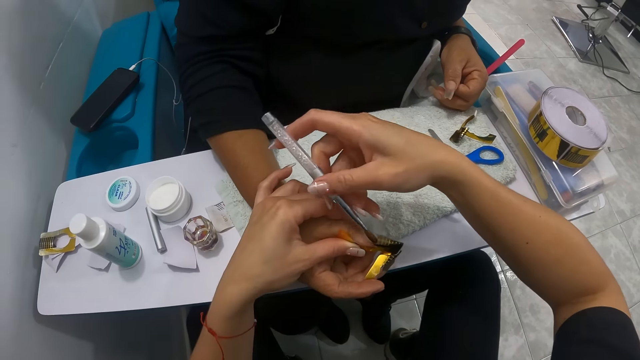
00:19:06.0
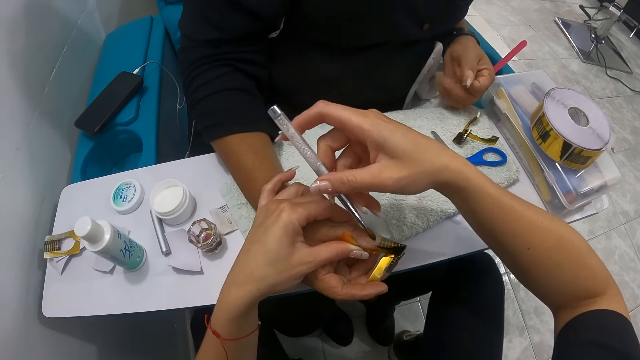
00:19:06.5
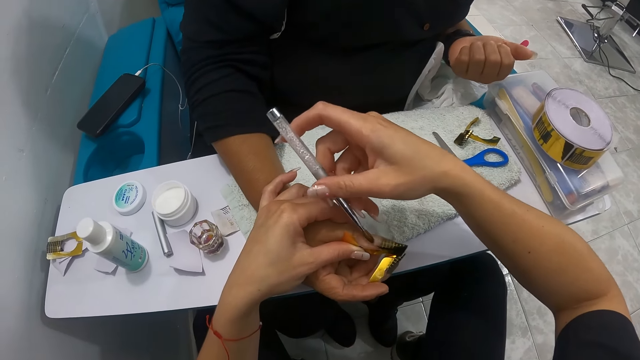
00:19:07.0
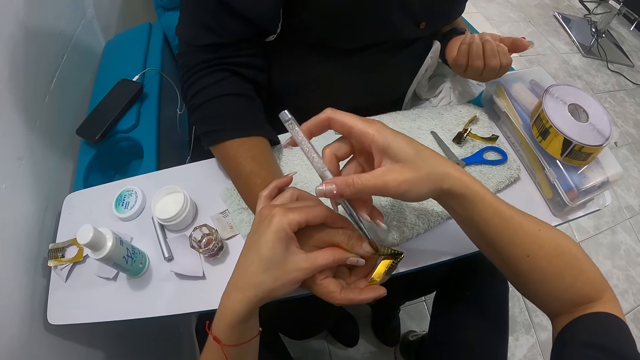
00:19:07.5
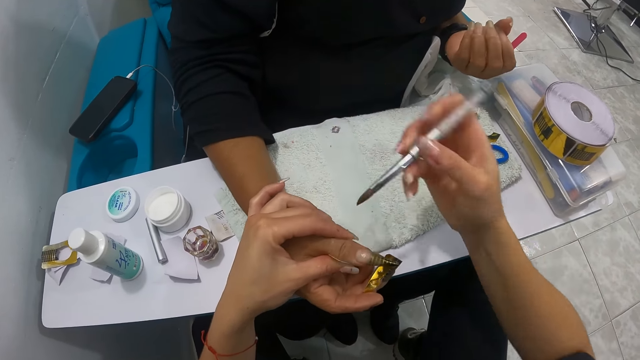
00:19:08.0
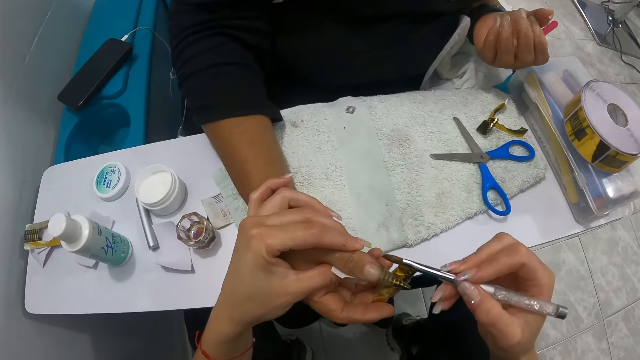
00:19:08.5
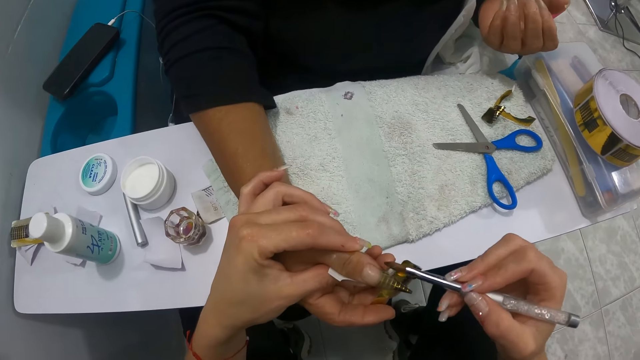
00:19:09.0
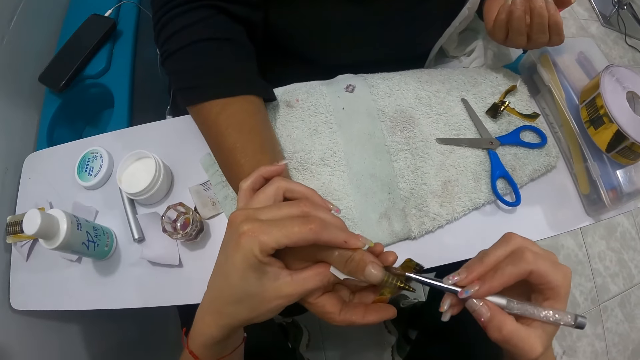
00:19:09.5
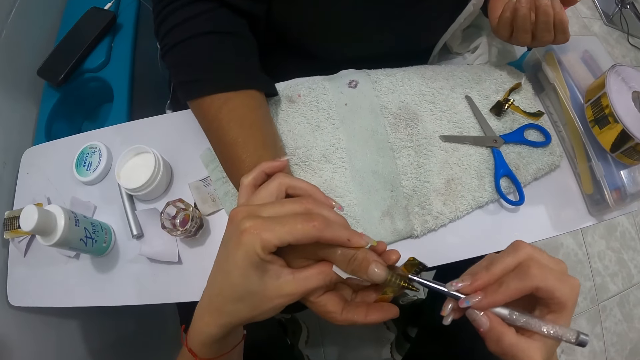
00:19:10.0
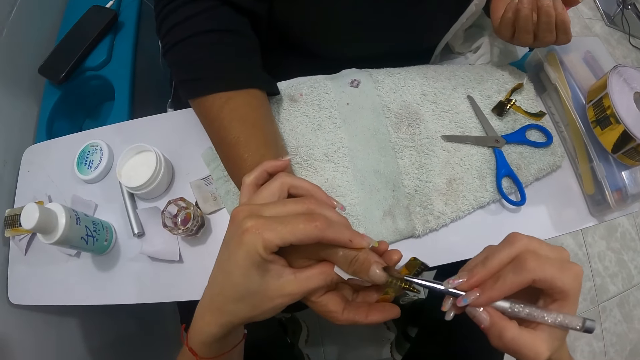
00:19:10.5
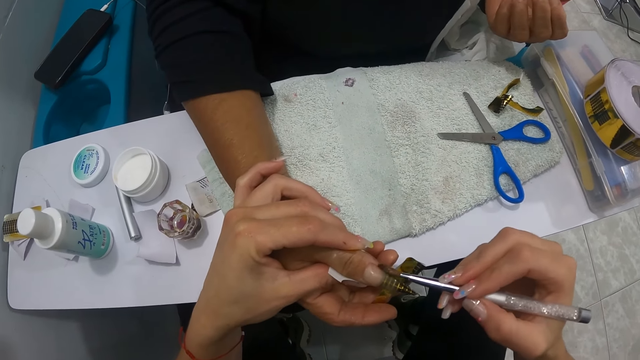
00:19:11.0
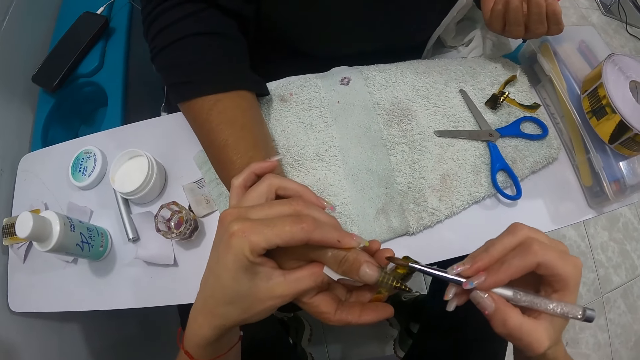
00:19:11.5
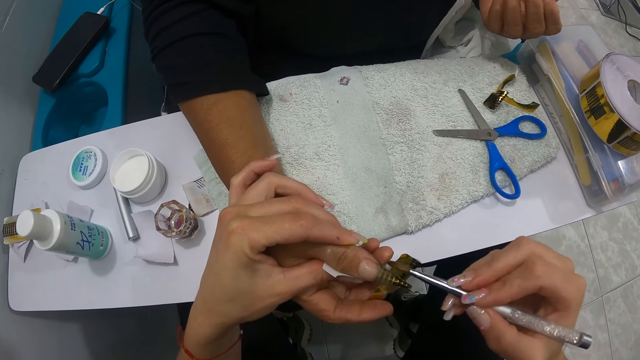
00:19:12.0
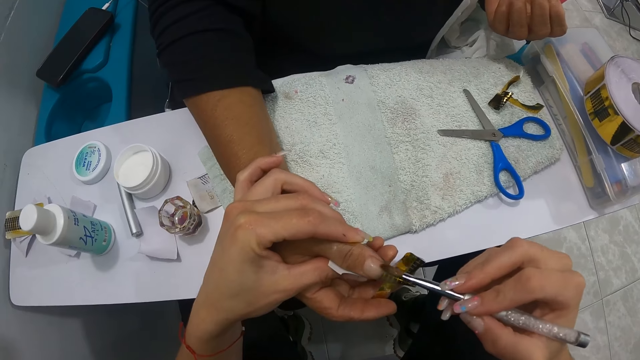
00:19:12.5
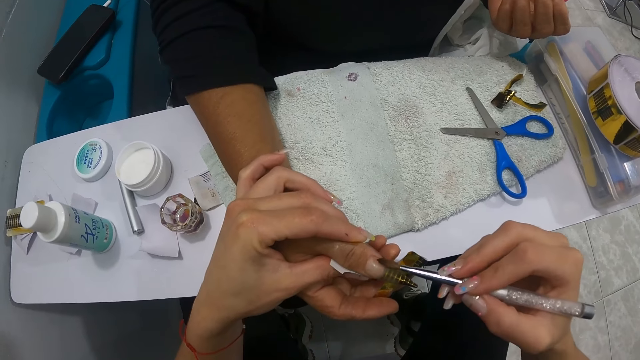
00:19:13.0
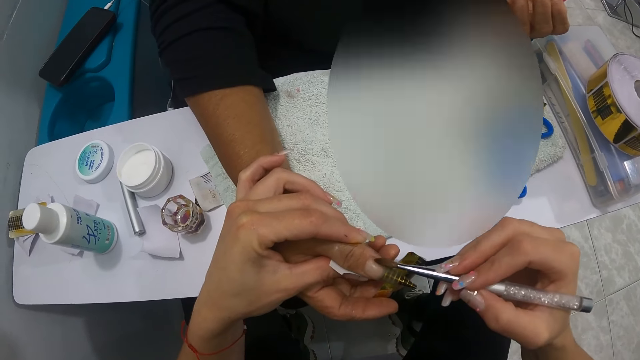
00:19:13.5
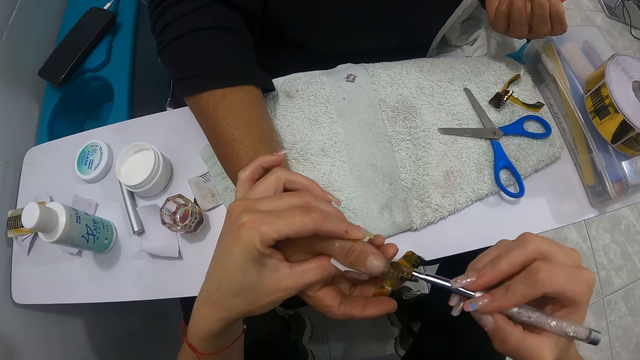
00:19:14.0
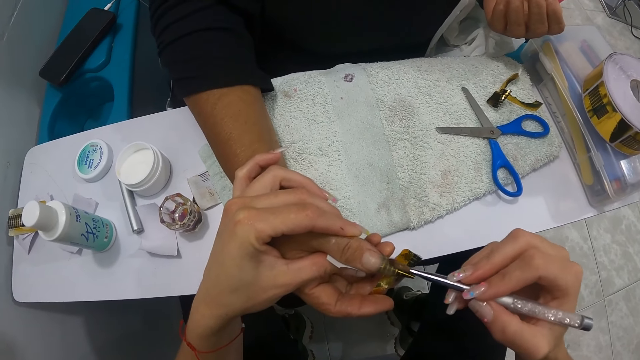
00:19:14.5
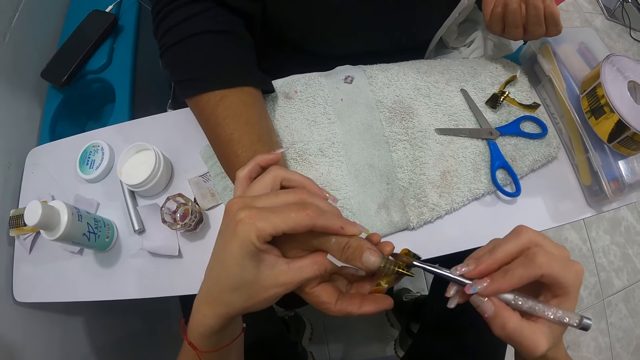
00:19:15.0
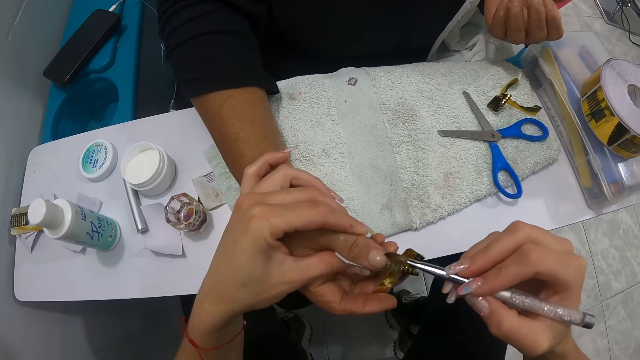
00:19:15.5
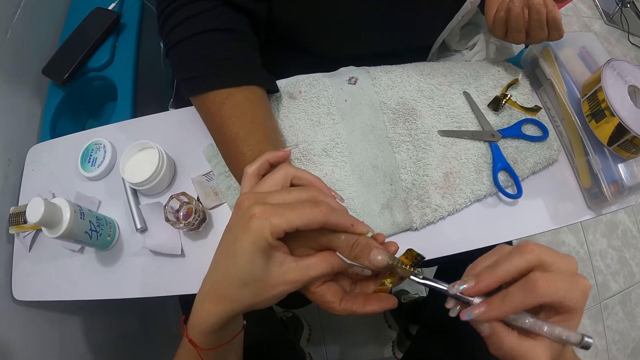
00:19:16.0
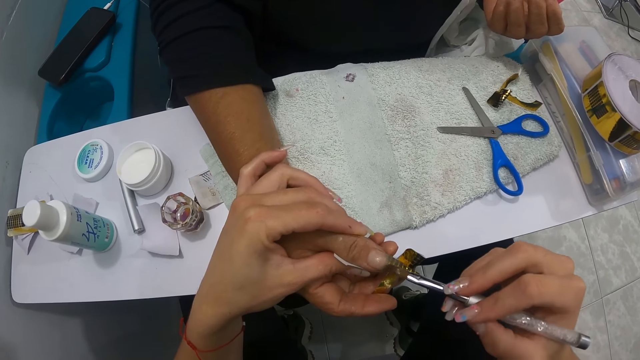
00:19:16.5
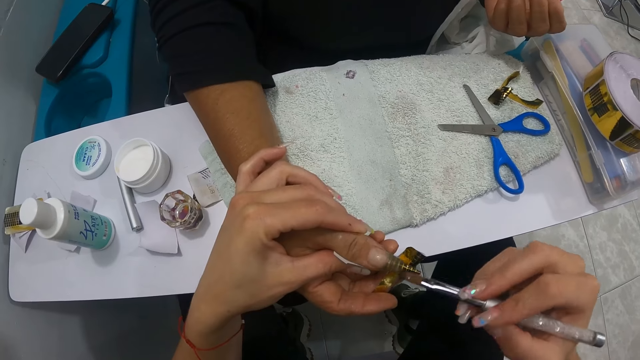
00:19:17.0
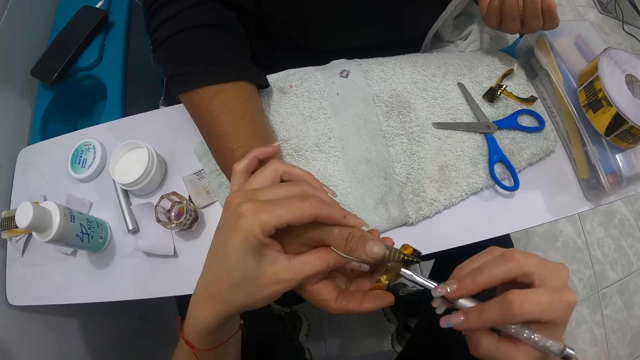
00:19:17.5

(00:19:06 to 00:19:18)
A woman looks at her nails.

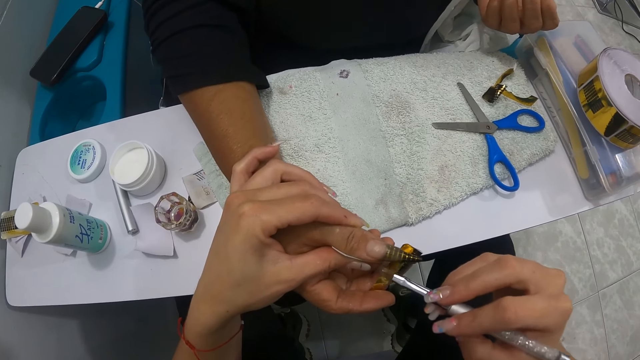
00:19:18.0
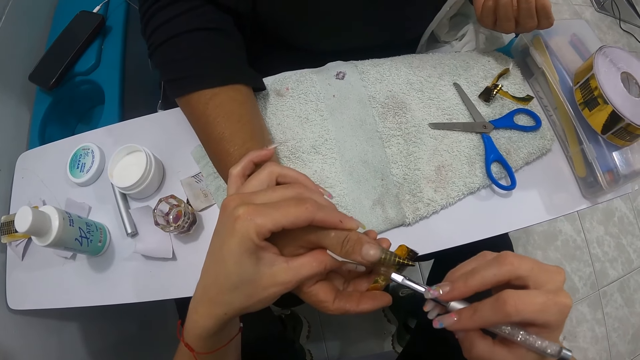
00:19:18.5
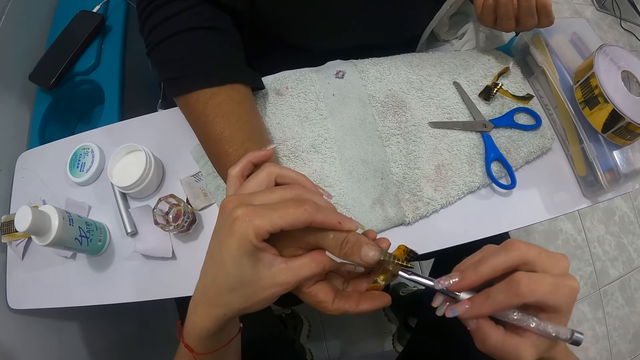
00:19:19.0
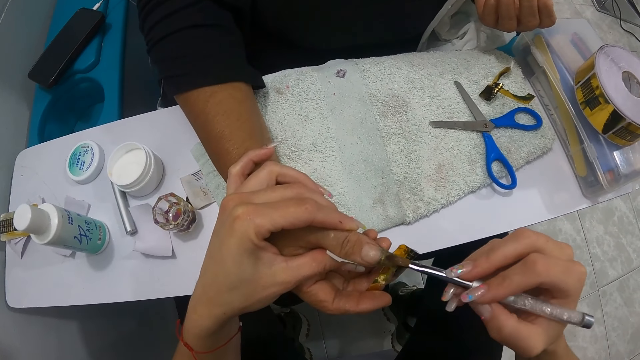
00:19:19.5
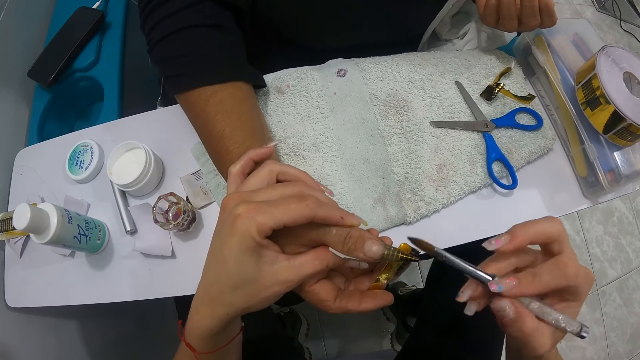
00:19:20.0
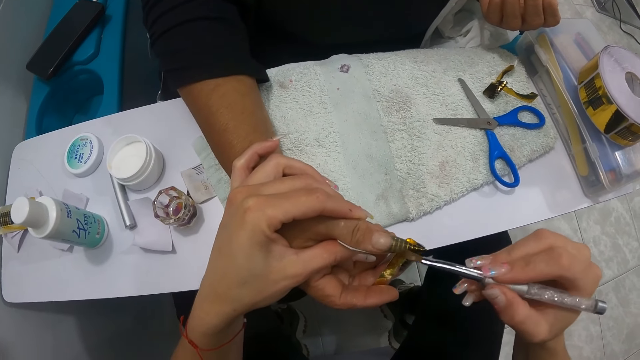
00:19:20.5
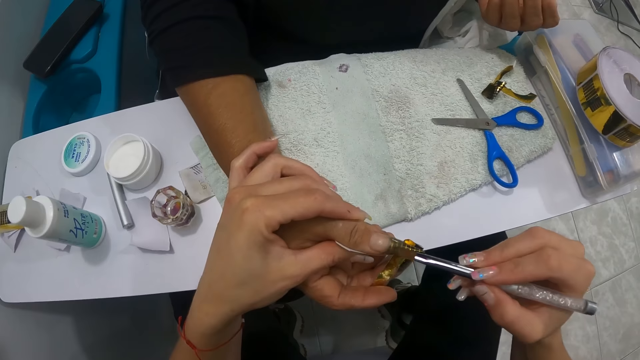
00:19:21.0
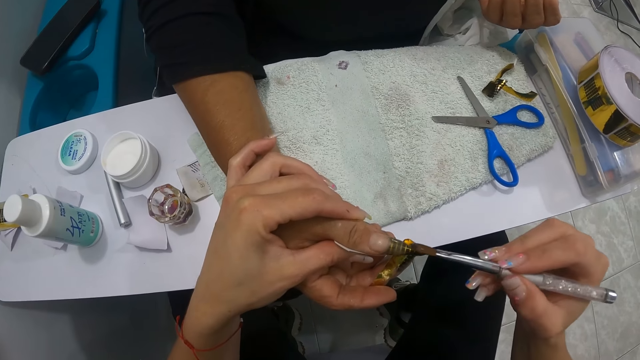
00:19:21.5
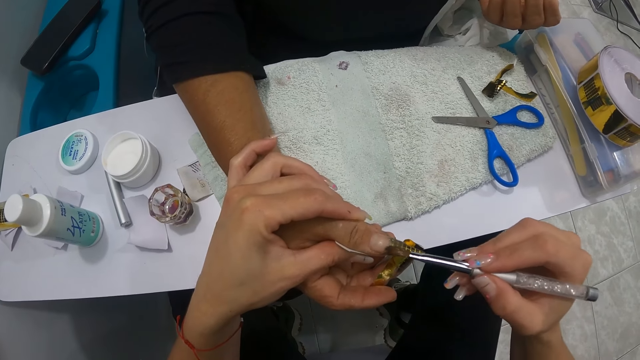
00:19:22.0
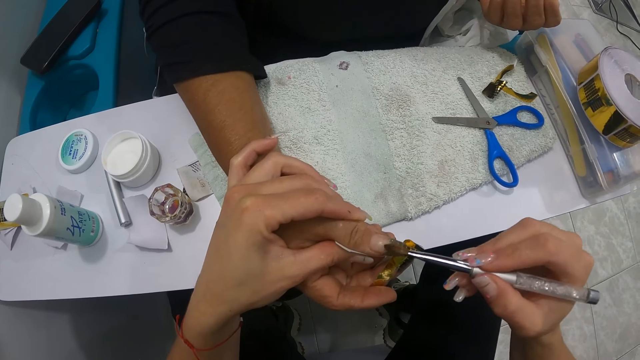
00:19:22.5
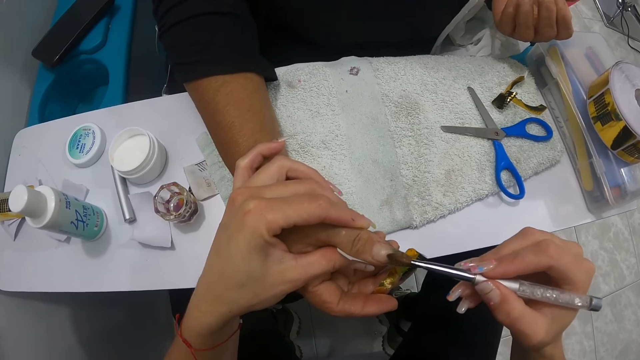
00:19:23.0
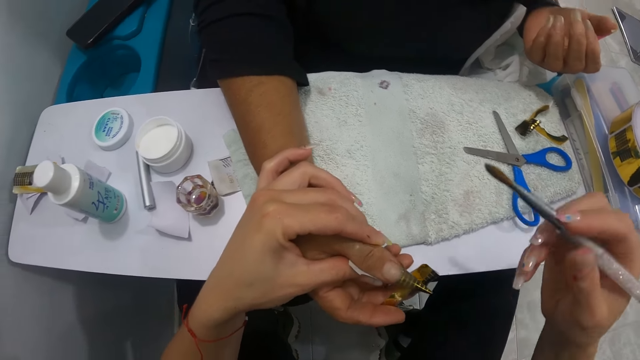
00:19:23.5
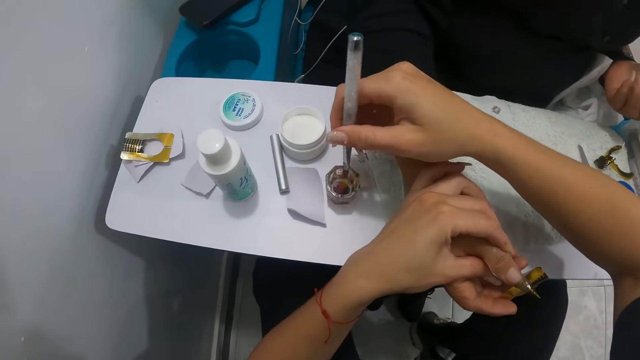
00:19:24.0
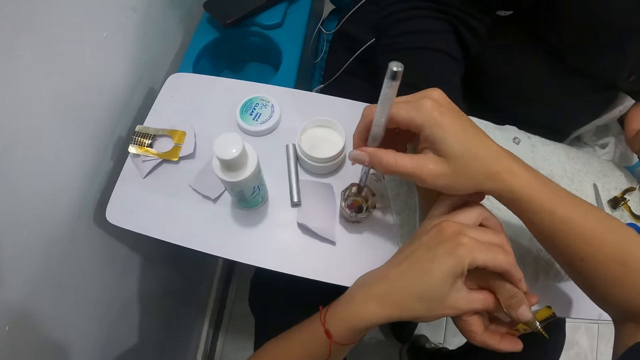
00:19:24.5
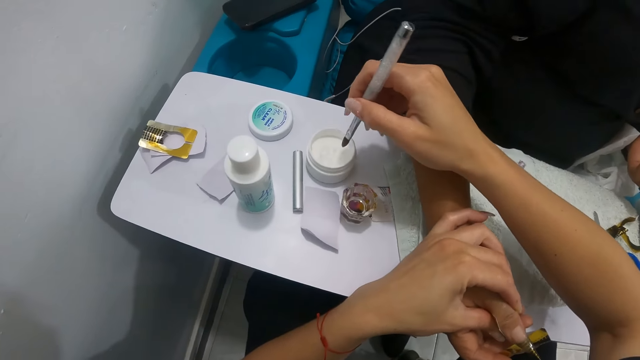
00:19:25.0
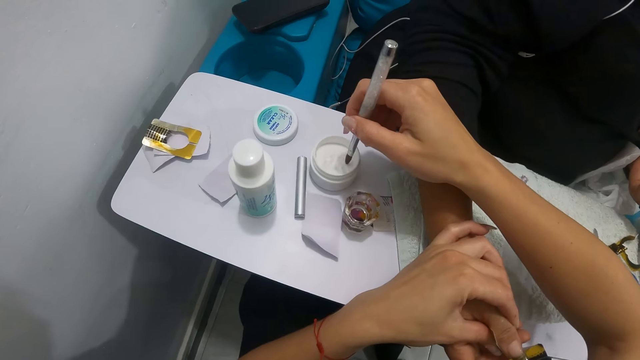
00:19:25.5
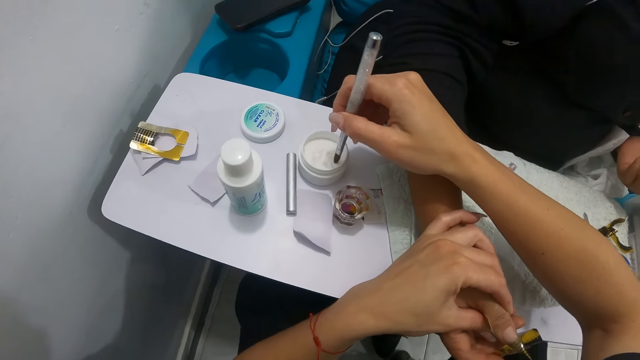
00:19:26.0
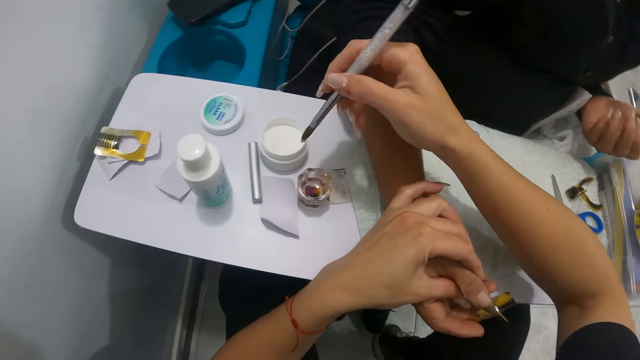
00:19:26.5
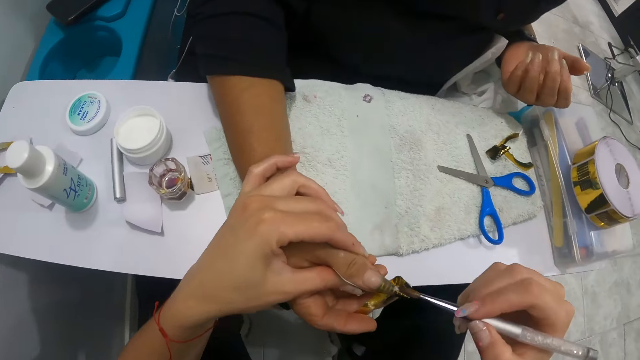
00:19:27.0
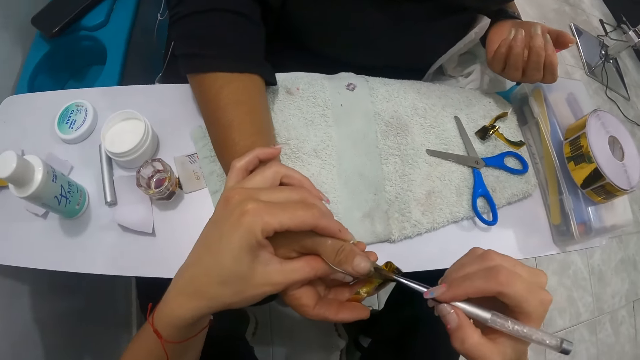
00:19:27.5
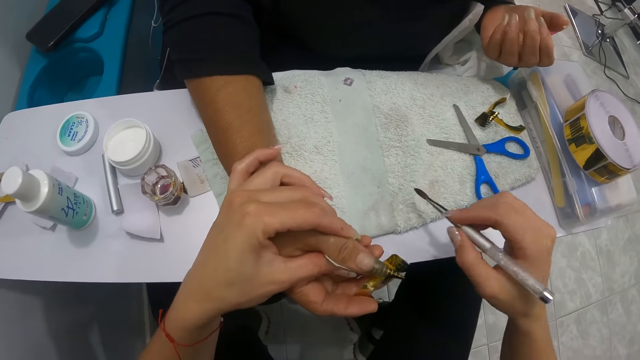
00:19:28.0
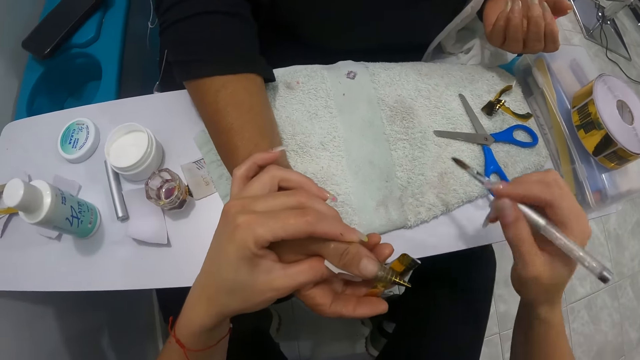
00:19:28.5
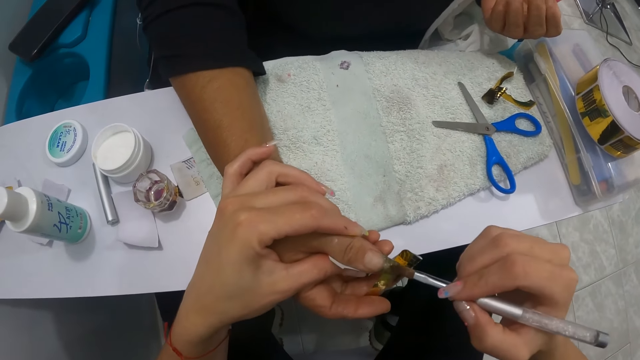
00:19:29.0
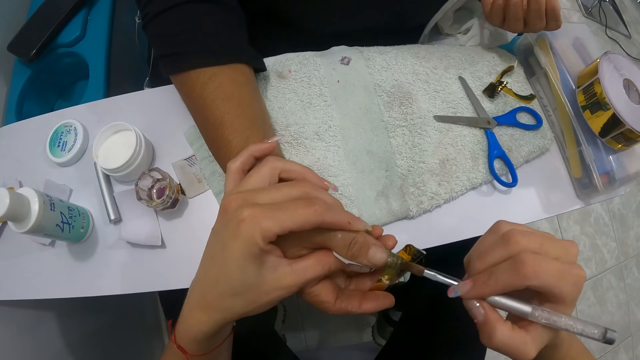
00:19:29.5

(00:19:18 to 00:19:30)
The camera wearer dips the nail brush in her right hand inside the thinner on the table. She dips the nail brush in her right hand inside the nail polish on the table. She paints the right thumb nail of a woman with the nail brush in her right hand. She wipes the nail brush in her right hand on the towel on the table. She paints the right thumb nail of the woman with the nail brush in her right hand.
